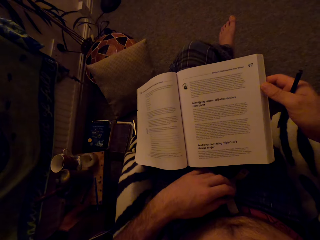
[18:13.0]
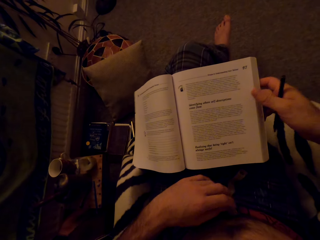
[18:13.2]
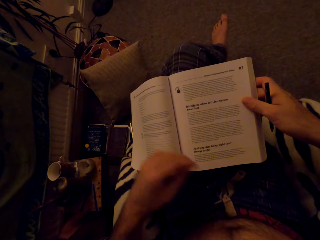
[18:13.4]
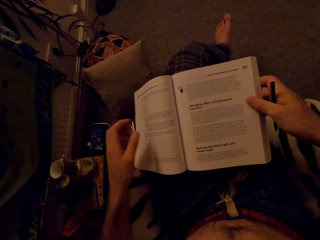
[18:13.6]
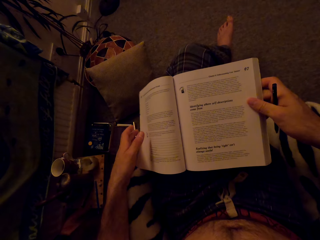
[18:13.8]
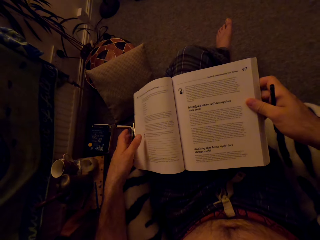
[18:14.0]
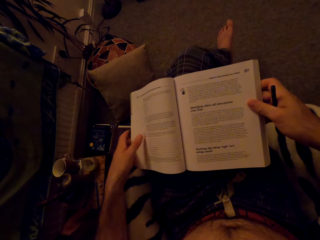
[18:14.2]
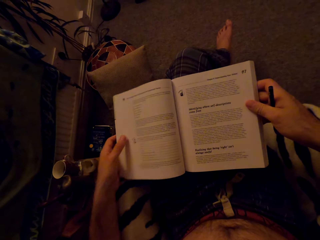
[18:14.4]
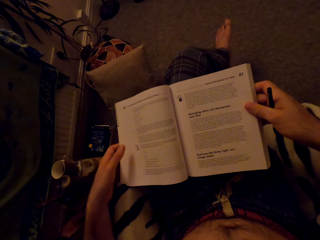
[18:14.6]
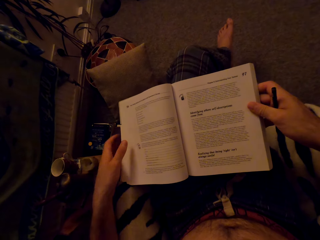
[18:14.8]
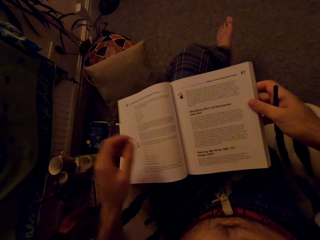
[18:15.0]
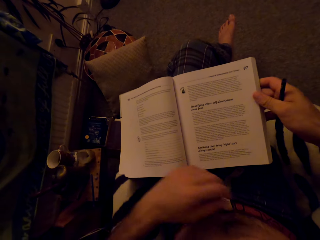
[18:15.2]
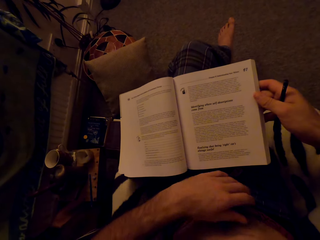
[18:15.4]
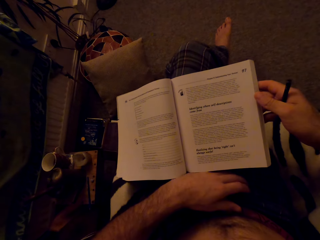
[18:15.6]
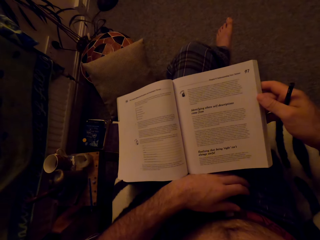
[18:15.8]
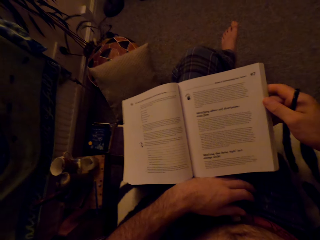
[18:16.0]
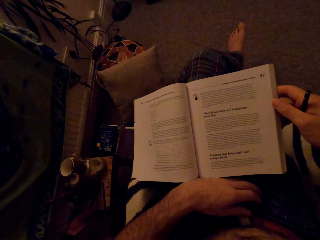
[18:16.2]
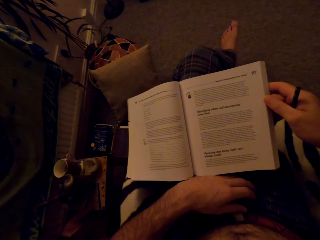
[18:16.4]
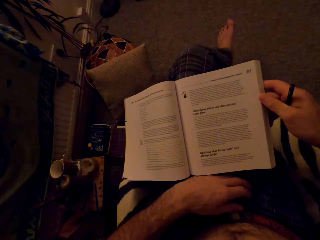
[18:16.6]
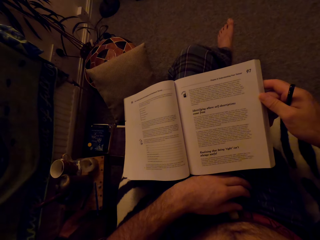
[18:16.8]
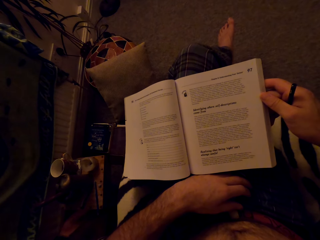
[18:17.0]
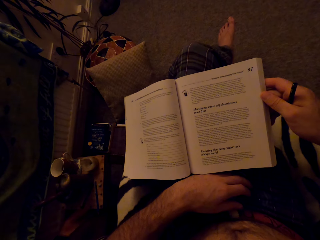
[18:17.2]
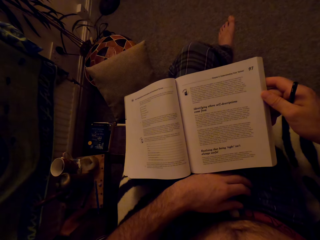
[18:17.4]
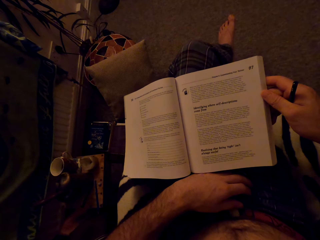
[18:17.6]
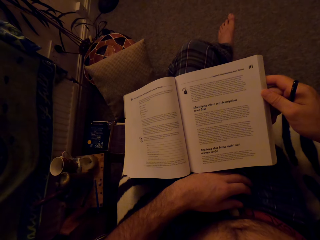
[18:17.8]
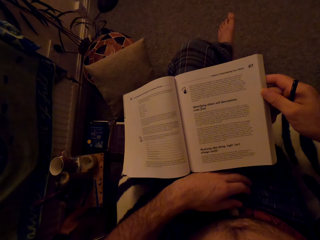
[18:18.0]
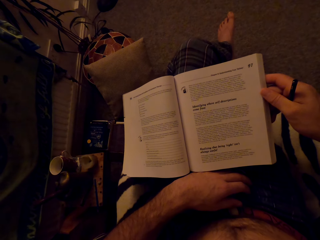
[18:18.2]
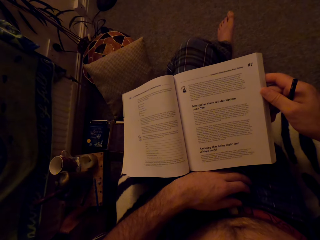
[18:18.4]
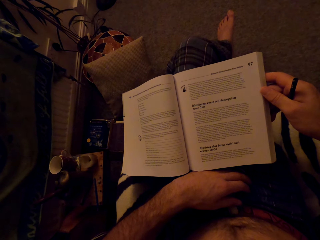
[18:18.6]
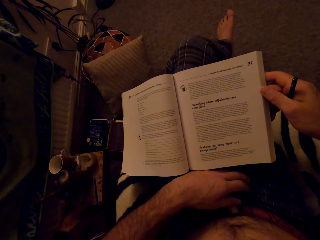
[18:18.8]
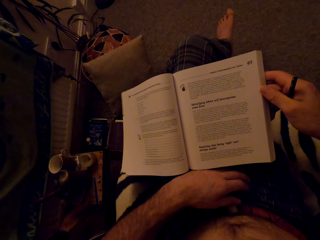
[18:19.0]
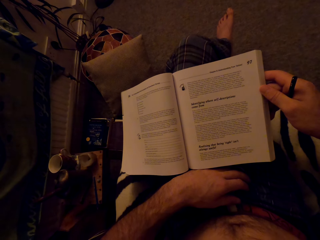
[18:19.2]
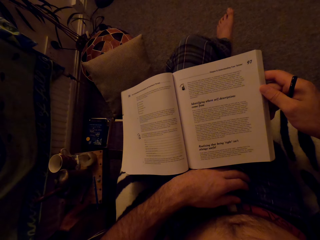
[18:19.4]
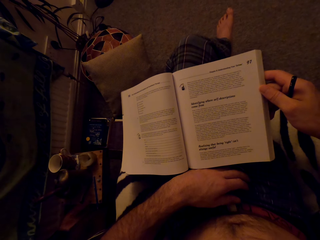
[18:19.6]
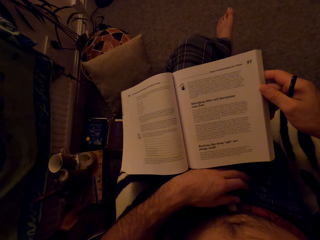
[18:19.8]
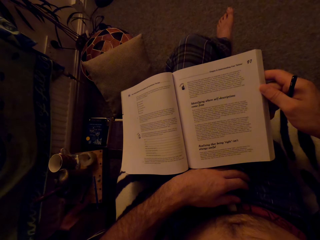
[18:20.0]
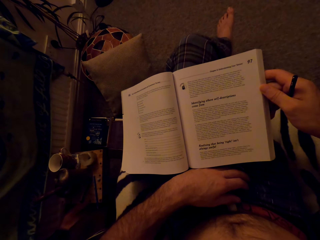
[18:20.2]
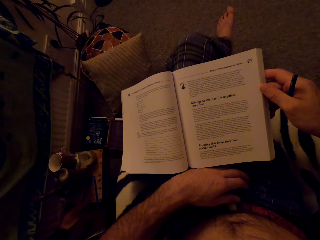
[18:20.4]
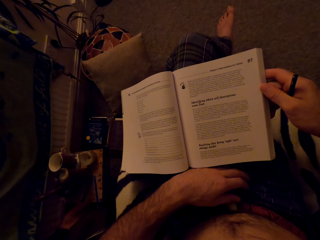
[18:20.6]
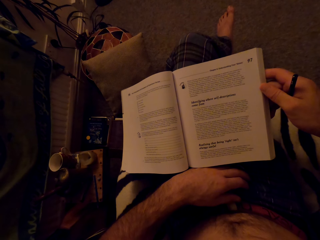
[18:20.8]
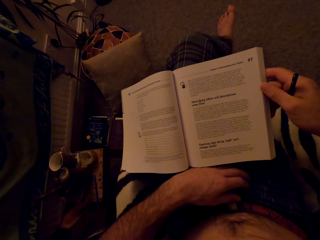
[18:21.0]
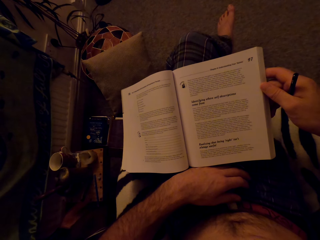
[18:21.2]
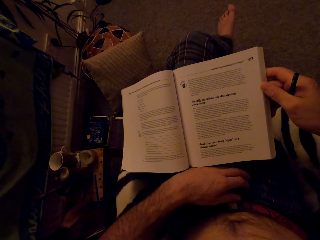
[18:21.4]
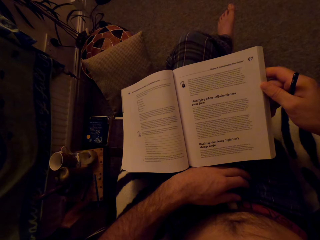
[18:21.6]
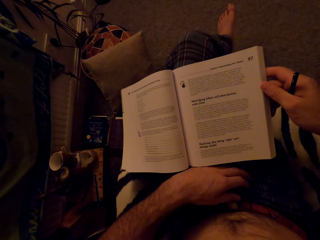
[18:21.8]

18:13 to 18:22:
The camera wearer holds the book. They put the hand beside the book. They read the book.

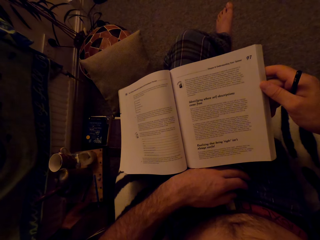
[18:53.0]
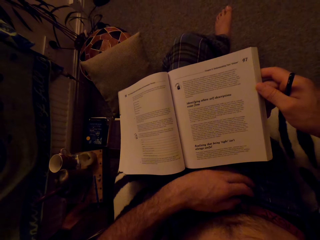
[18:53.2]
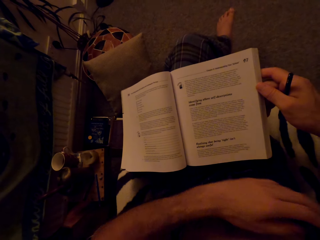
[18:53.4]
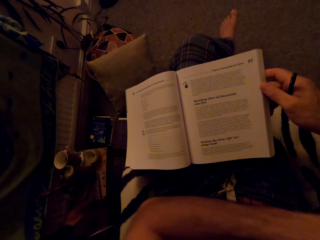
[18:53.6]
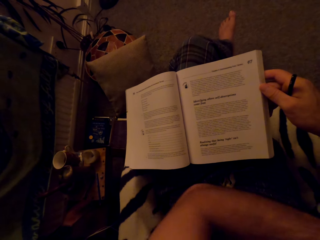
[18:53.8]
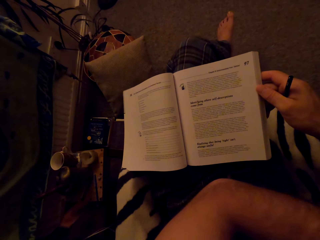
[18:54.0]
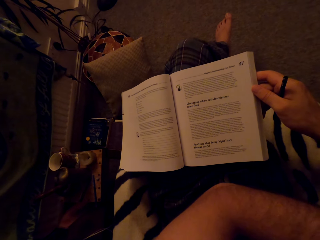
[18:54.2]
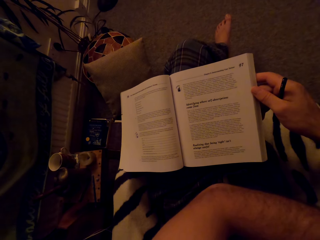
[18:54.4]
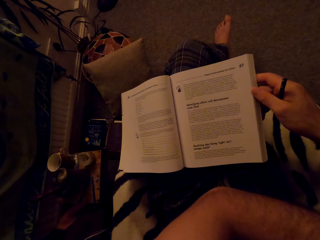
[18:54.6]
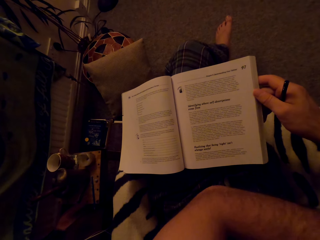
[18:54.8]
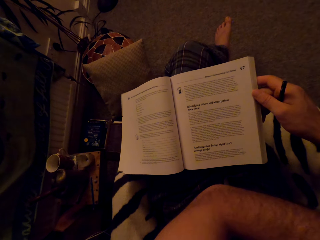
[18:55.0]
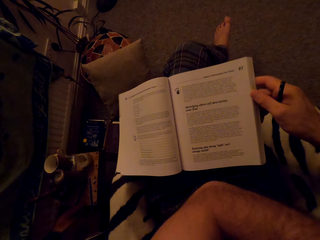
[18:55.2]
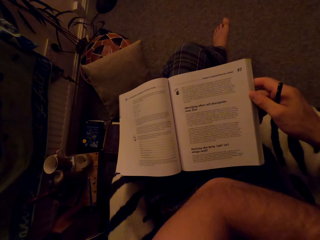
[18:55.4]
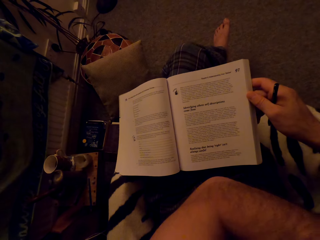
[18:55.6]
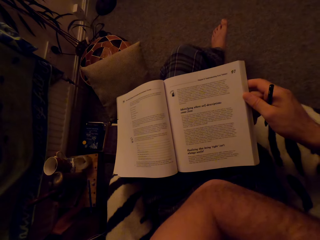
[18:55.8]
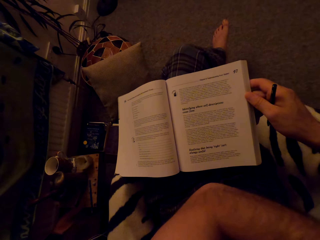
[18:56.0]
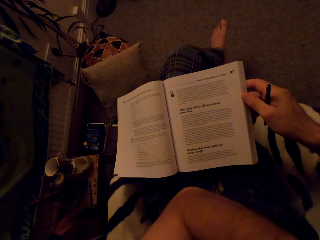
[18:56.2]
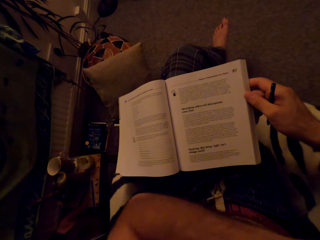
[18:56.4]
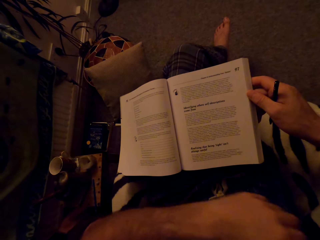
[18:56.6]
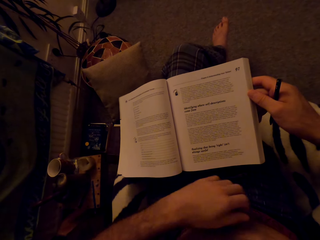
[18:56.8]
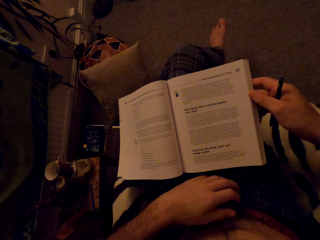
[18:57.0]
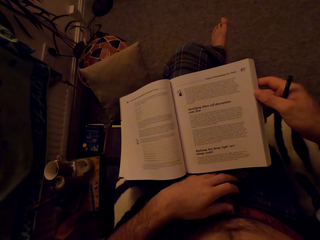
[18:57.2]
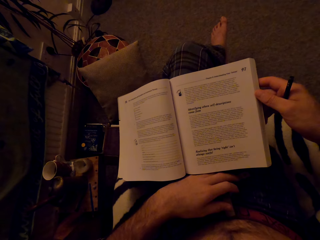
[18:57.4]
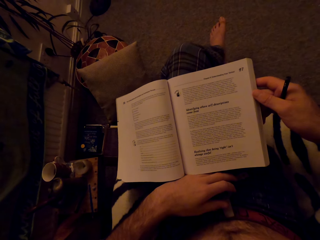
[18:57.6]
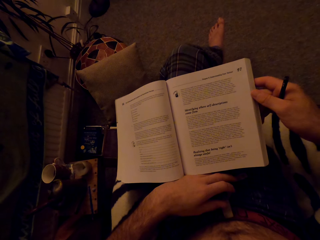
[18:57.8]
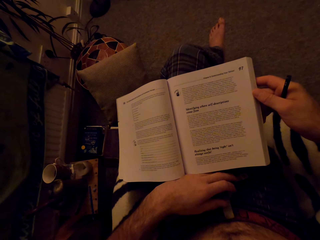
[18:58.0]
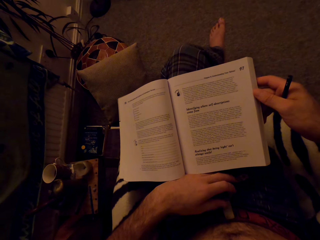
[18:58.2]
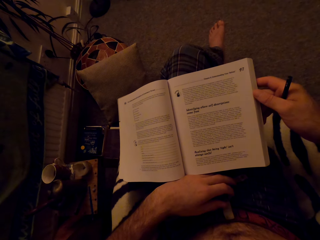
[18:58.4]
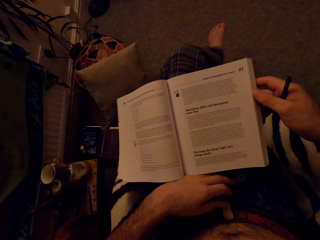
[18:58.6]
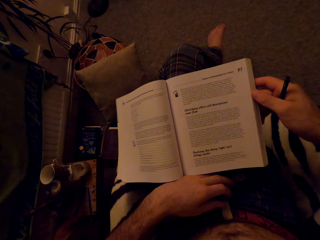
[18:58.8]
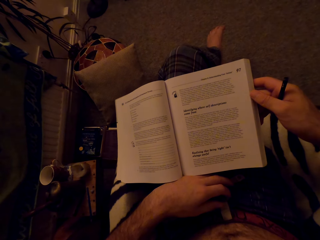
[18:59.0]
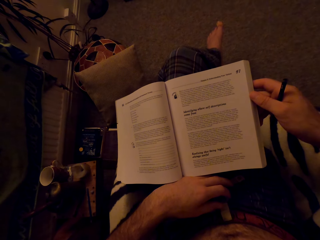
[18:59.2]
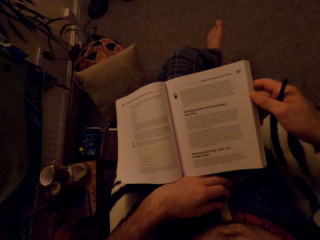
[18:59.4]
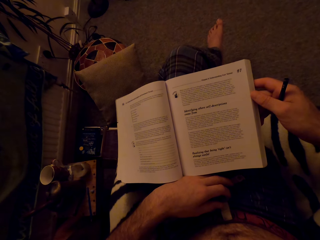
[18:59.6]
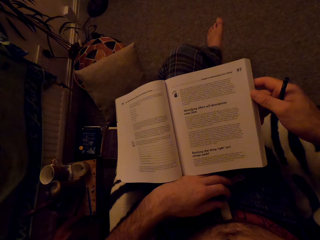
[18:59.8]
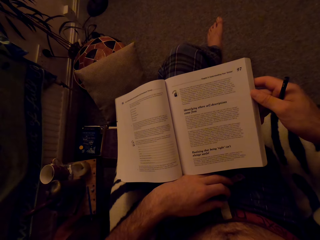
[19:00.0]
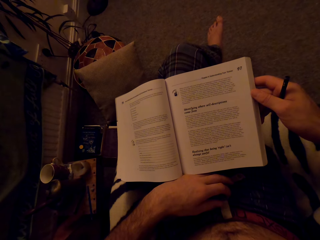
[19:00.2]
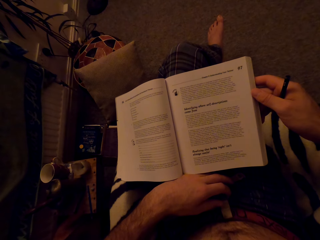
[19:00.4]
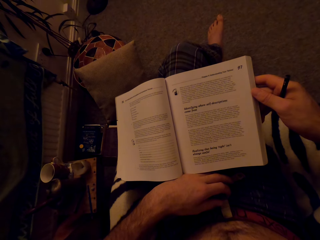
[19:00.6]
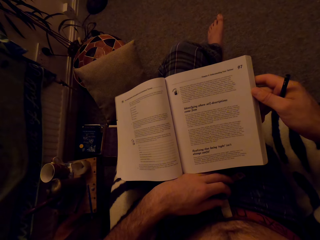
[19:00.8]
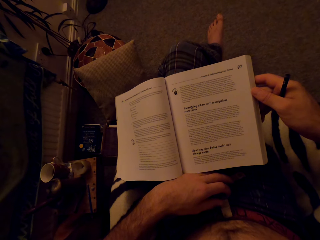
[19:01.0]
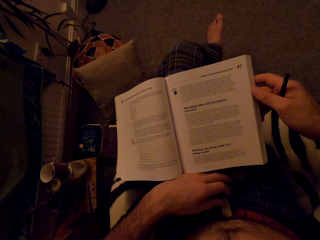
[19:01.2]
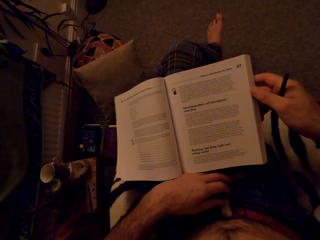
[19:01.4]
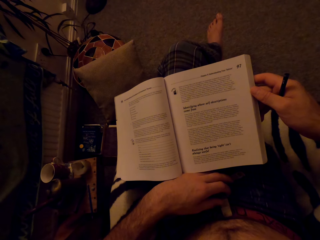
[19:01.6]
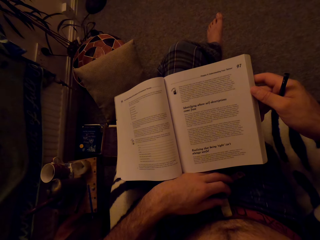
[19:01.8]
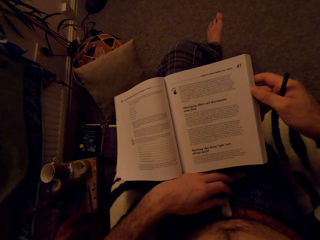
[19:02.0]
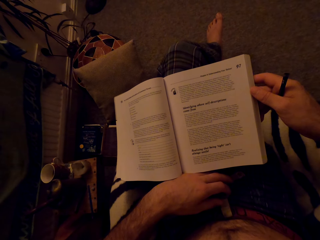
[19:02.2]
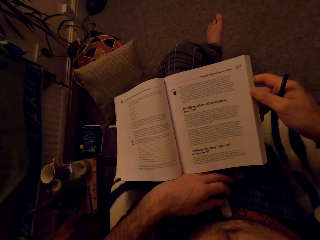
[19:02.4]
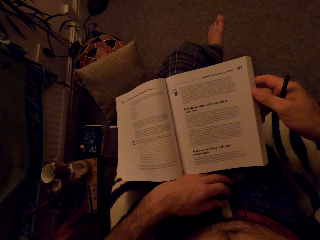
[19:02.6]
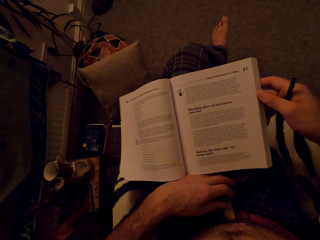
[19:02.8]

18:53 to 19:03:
The camera wearer scratches the hand. They put the hand beside the book. They read the book.

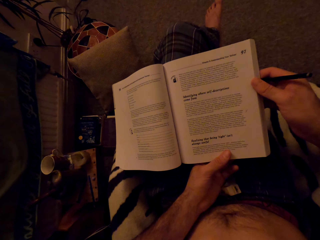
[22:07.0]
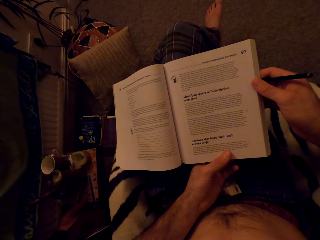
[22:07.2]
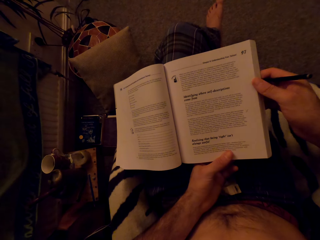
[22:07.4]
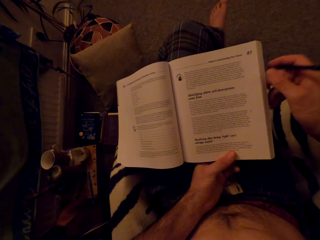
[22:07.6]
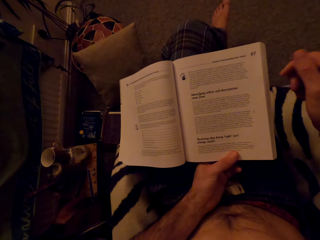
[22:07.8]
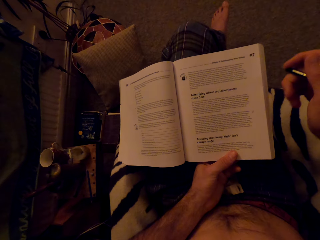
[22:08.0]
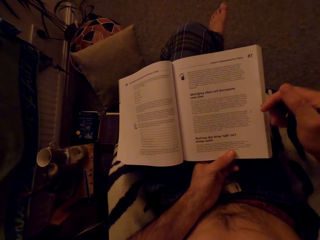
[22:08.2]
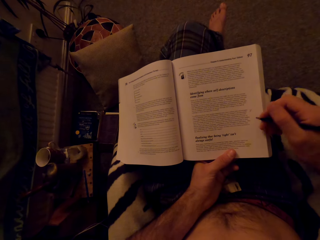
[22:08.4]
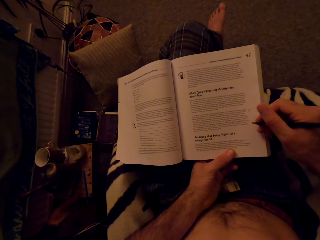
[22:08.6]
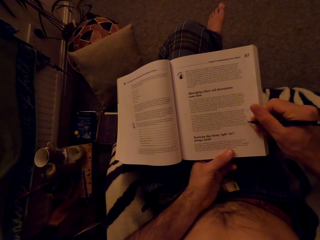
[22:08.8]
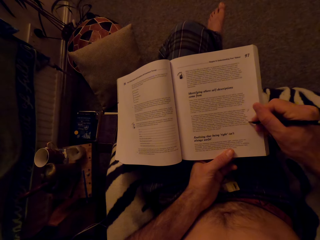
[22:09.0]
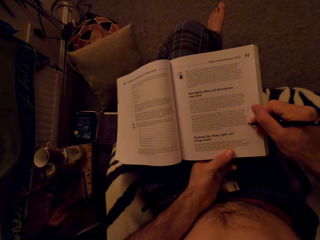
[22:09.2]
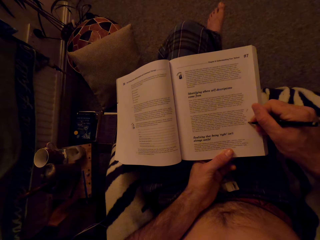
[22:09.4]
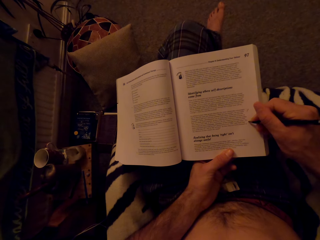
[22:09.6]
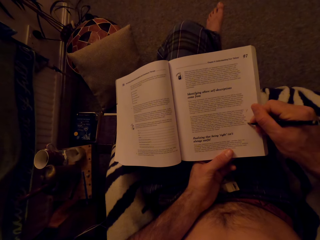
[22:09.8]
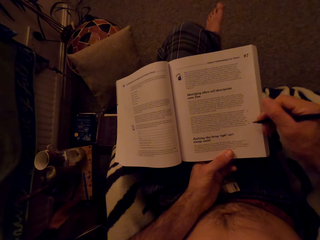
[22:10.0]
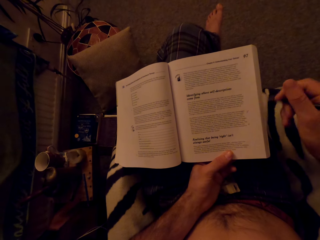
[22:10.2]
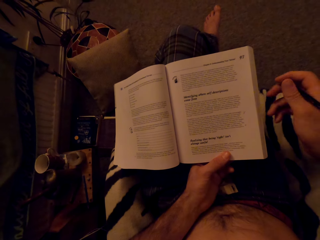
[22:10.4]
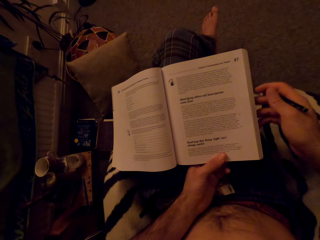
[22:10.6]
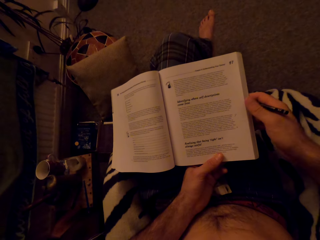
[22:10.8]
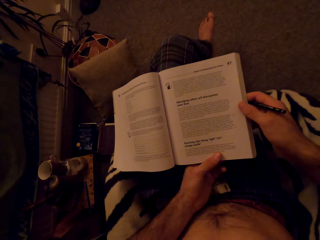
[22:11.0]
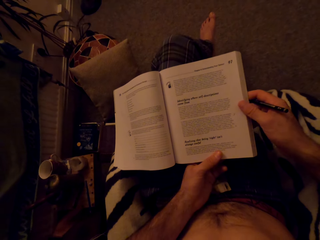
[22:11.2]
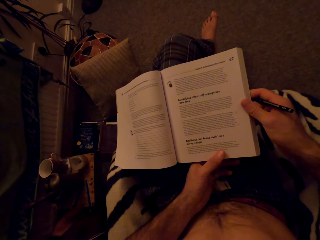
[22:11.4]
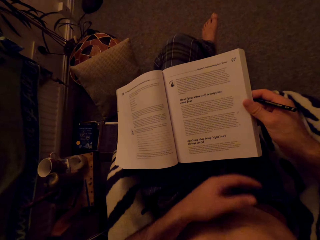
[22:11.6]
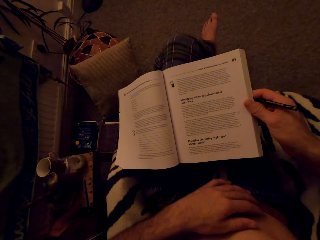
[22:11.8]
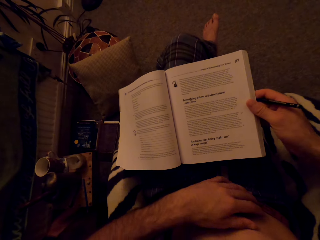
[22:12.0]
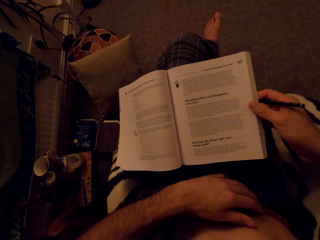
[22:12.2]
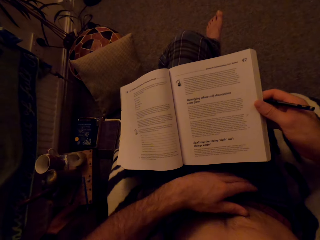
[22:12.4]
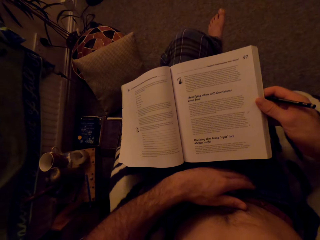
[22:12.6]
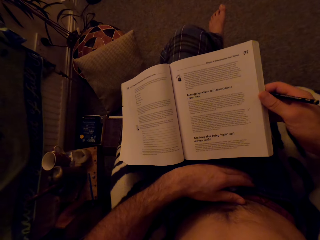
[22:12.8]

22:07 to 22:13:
The camera wearer holds the pen. They write on the book with the pen. They hold the book. They read the book.
